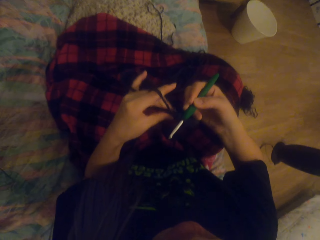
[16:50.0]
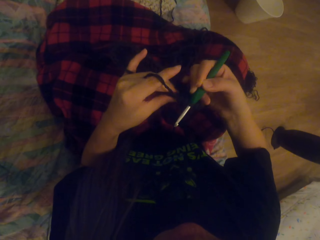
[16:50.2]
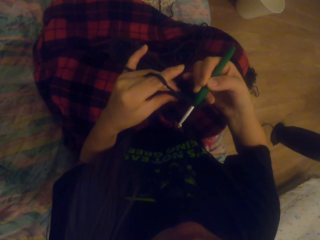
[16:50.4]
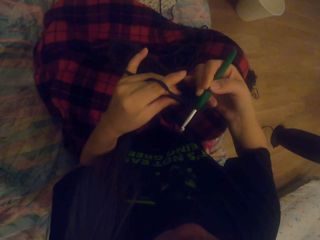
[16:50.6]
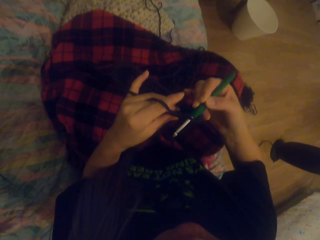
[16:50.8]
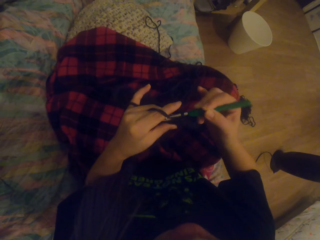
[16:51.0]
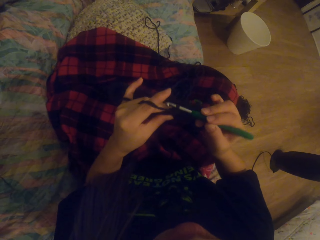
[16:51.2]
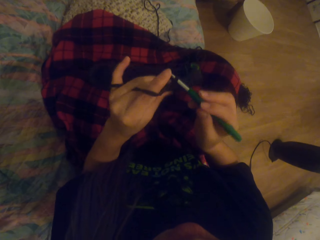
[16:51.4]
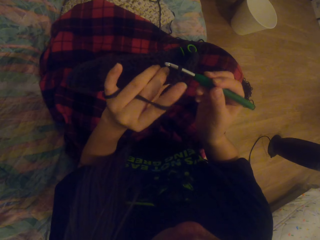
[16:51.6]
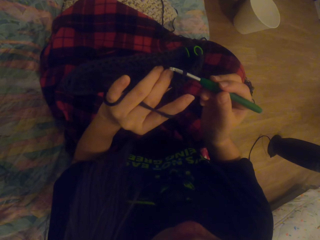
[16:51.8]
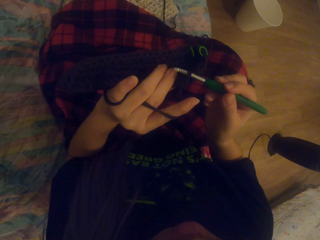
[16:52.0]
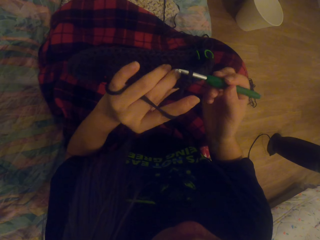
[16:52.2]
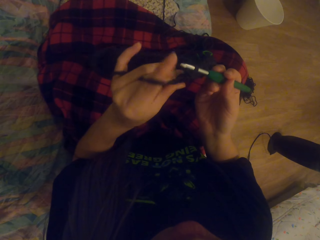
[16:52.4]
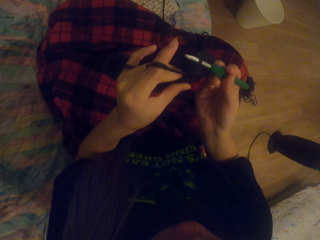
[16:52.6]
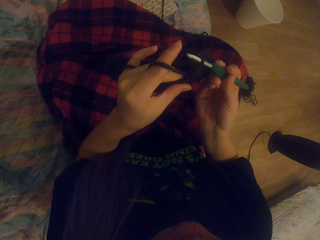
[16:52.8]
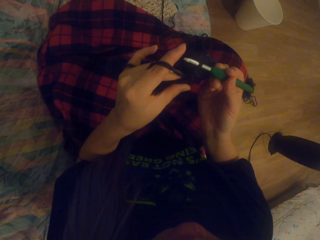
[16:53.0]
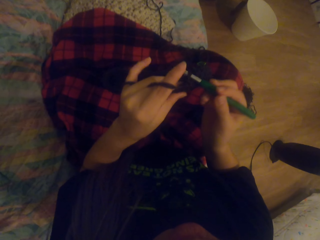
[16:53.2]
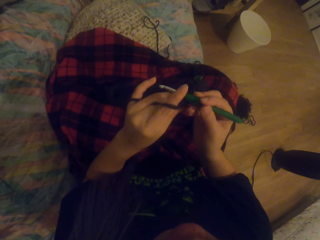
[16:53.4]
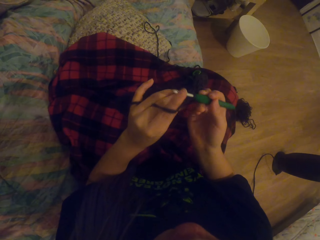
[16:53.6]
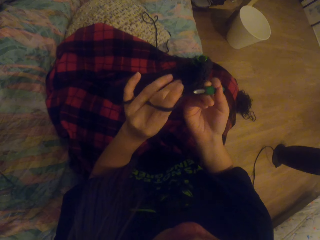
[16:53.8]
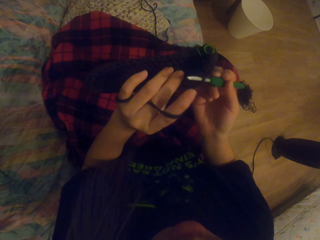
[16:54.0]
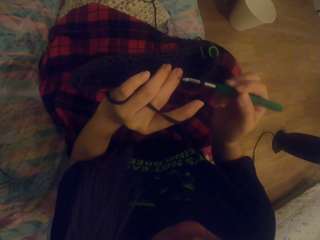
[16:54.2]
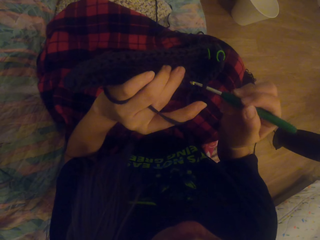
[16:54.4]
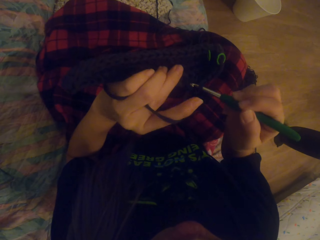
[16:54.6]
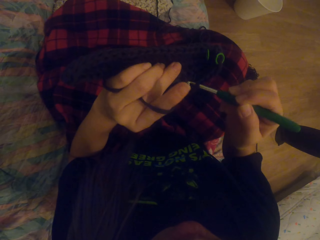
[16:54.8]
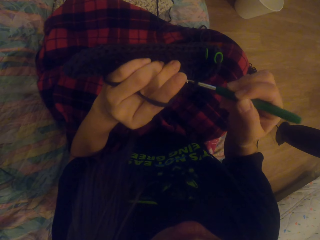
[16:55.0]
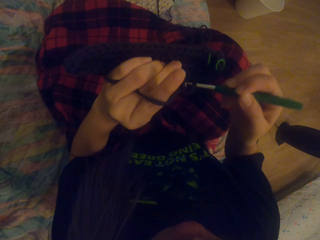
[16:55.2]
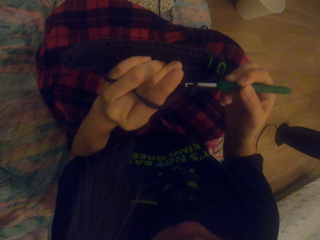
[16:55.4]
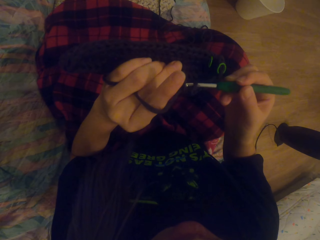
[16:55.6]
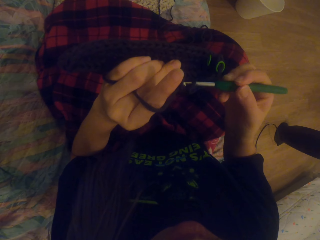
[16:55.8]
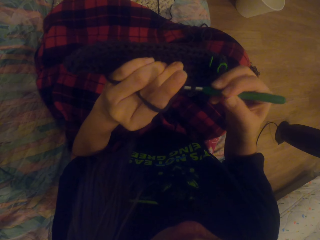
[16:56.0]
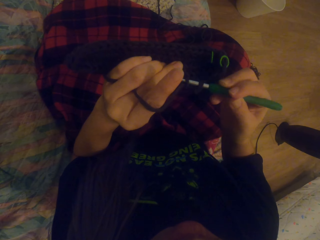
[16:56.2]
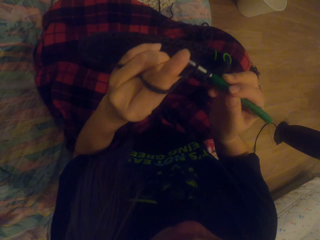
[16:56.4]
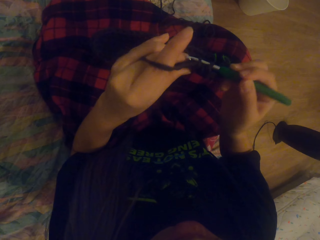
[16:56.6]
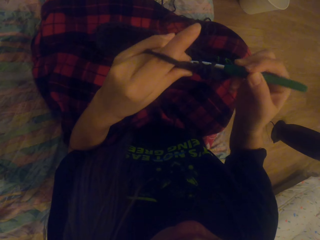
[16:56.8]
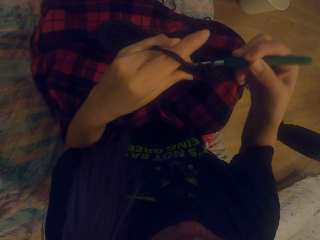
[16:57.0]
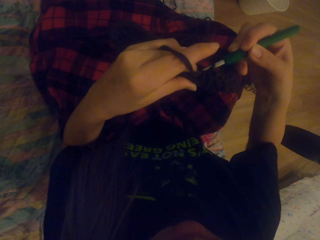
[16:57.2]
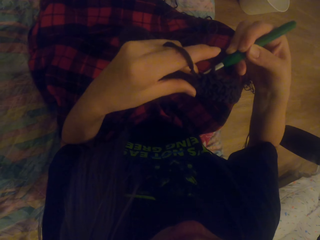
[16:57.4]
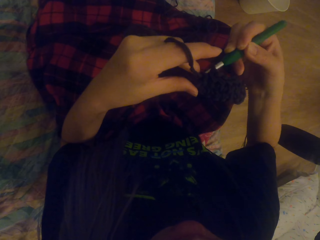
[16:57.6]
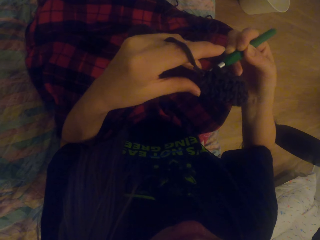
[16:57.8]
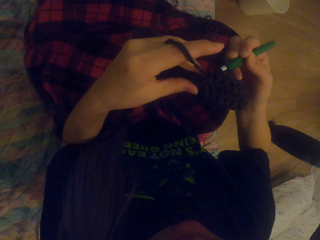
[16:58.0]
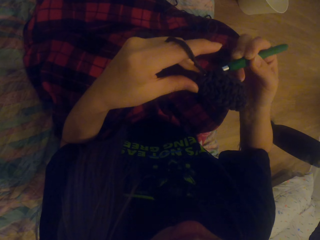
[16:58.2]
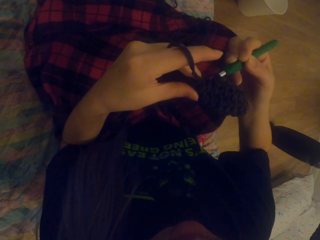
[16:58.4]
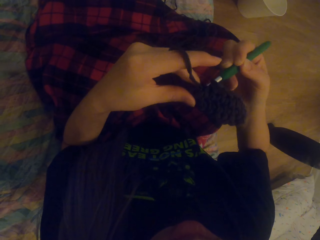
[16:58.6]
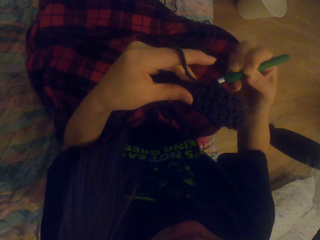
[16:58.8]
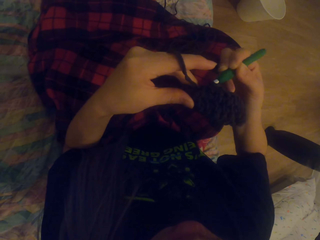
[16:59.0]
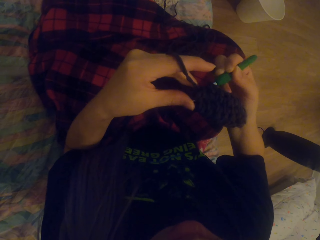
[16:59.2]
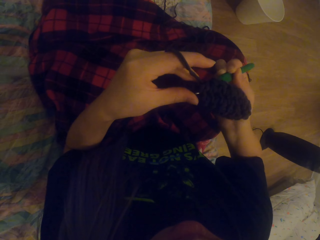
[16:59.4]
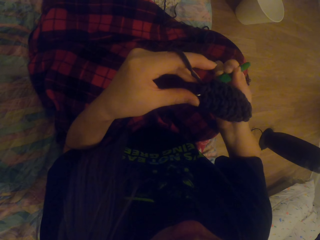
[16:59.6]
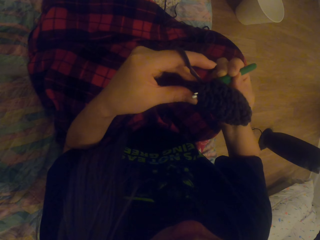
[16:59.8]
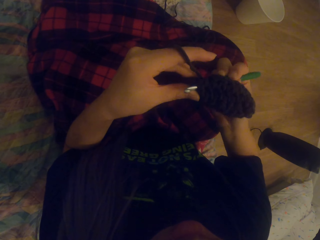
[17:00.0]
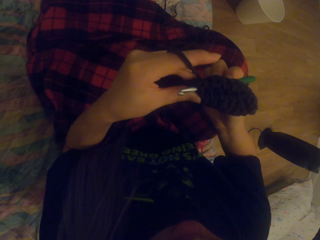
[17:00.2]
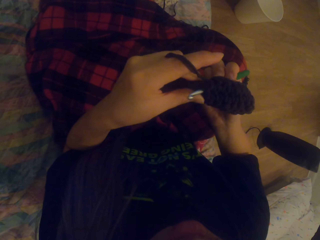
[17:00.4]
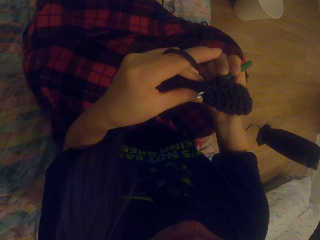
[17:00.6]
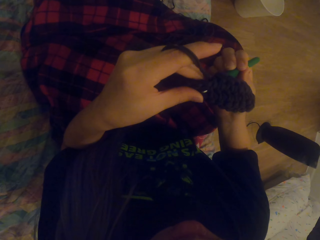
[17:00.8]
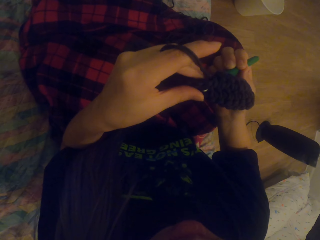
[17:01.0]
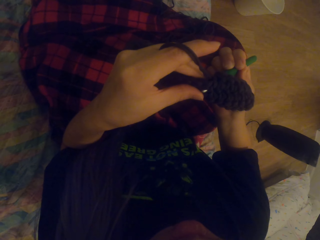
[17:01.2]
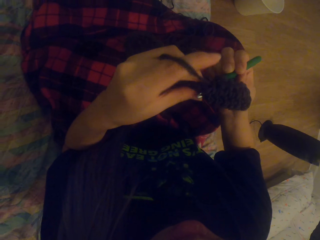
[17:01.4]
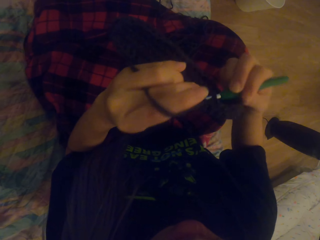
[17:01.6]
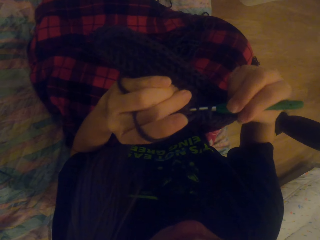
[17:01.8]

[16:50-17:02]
The camera wearer looks at the crochet. They crochet using a yarn and a crochet hook.

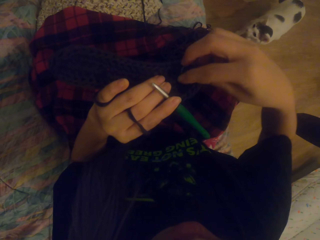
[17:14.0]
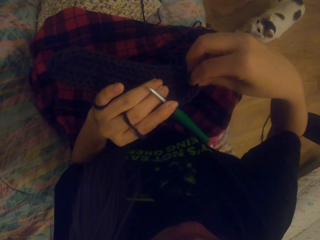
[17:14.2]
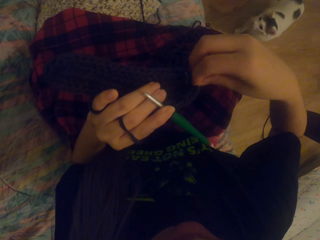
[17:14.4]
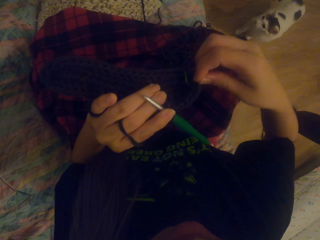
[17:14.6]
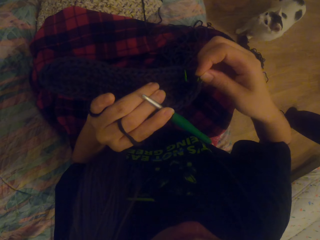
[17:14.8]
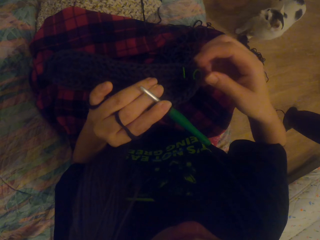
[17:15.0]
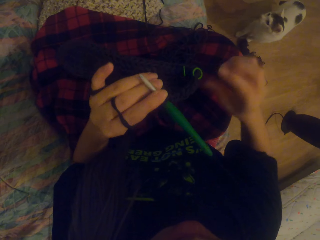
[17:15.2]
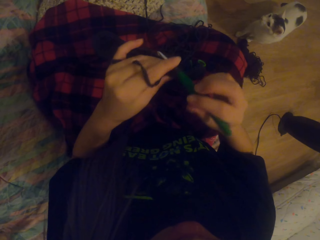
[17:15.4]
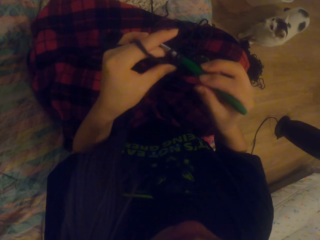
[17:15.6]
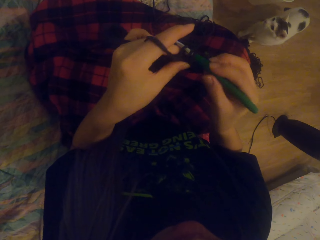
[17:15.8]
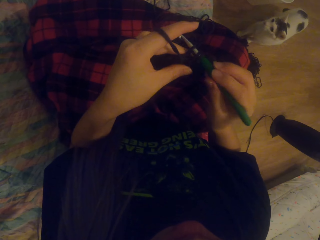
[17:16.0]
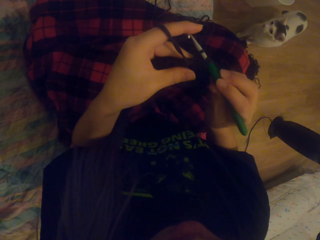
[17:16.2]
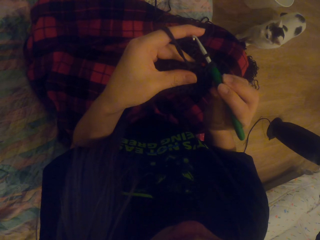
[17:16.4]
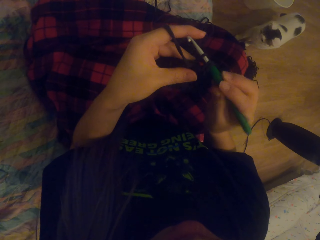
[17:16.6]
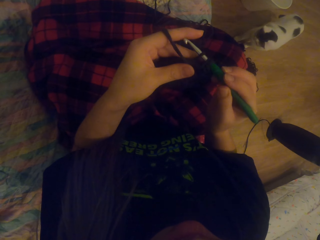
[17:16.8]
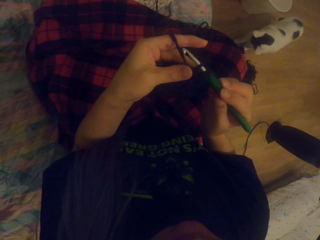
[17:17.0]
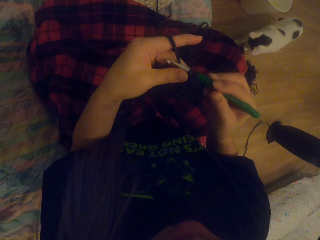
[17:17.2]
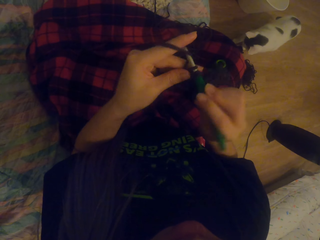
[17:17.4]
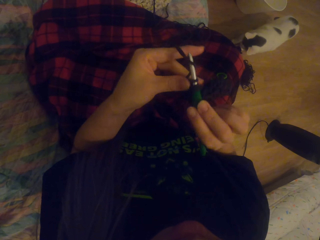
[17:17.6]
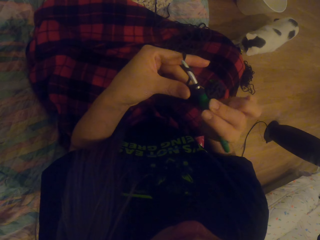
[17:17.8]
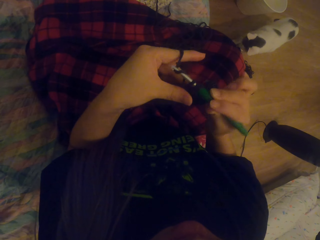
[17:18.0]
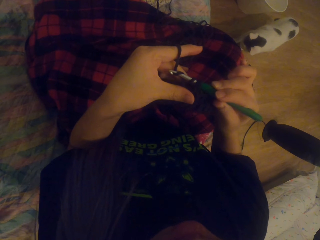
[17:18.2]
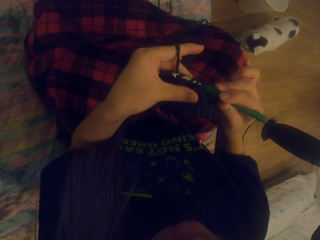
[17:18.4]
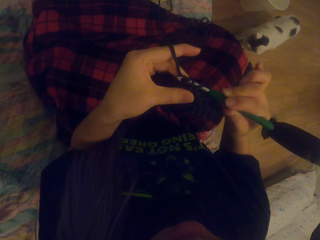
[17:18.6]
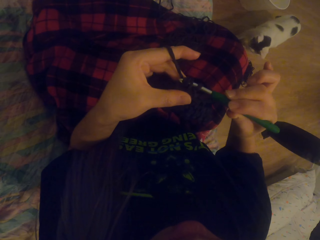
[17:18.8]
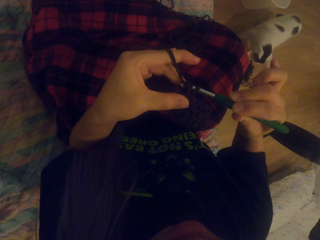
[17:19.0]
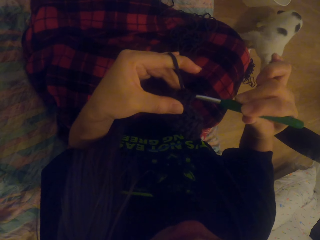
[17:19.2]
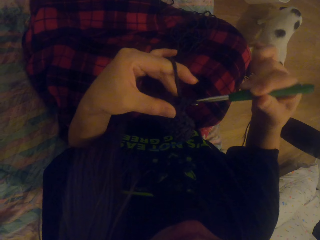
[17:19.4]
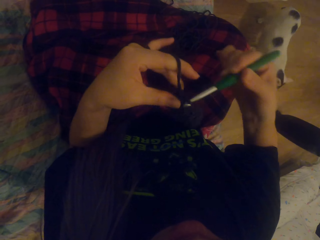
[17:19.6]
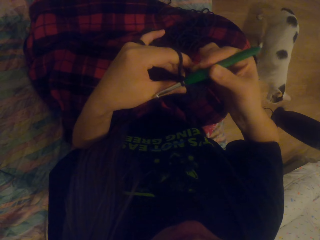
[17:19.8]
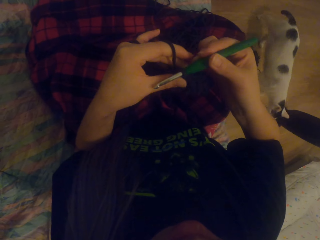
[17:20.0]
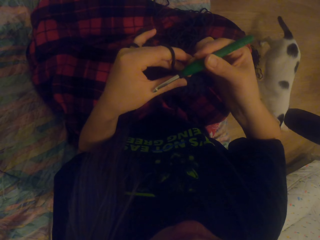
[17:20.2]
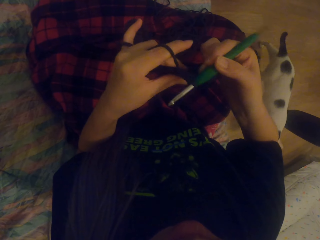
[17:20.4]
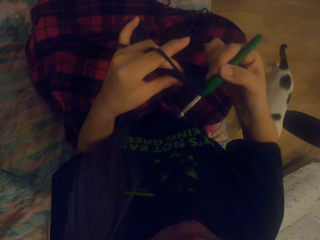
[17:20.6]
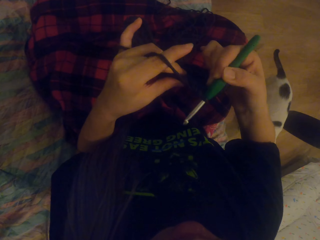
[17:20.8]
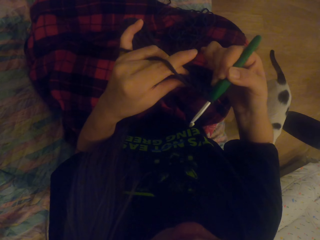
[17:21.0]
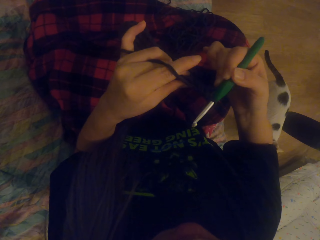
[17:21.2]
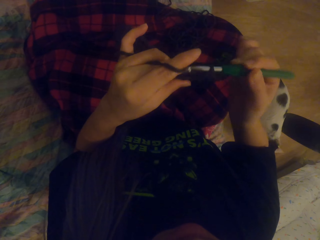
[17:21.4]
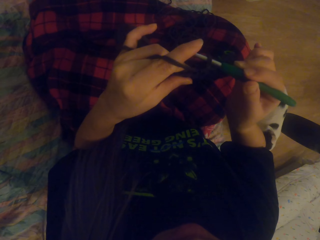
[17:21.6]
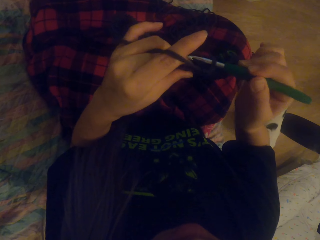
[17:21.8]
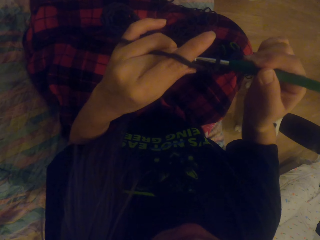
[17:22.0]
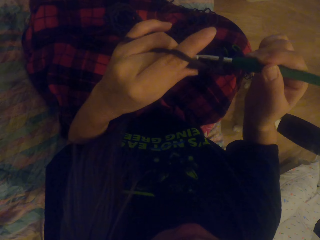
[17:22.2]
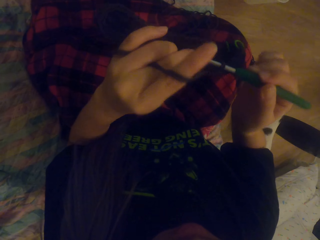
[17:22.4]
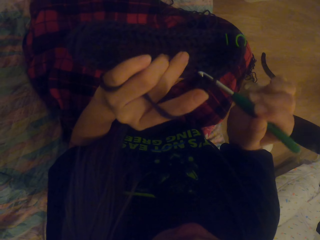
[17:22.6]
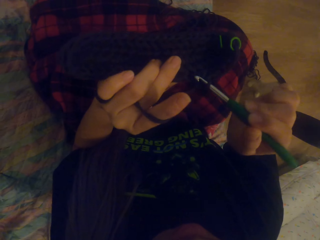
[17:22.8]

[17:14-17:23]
The camera wearer adjusts the stitch marker in the crochet. They crochet using a yarn and a crochet hook.
